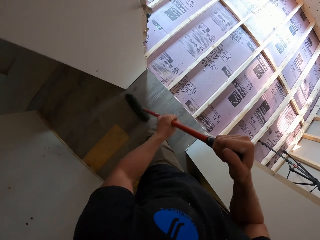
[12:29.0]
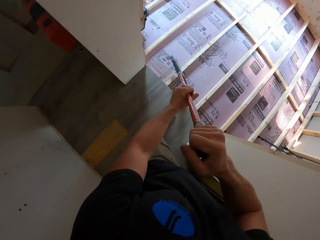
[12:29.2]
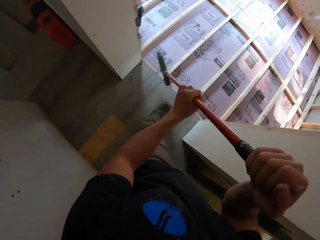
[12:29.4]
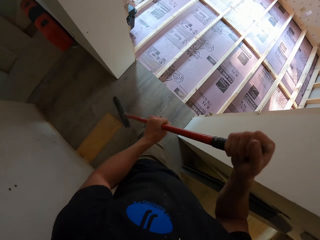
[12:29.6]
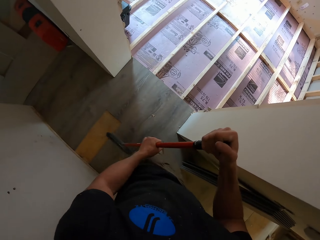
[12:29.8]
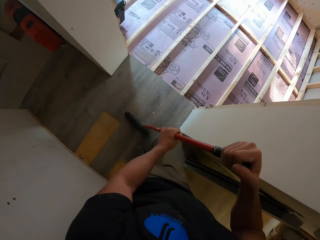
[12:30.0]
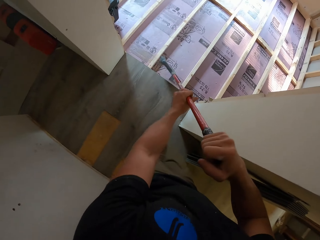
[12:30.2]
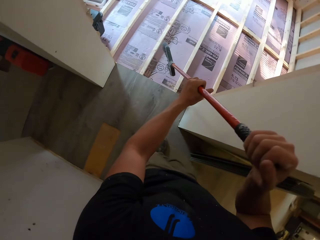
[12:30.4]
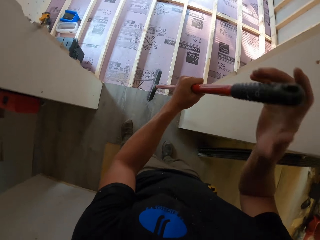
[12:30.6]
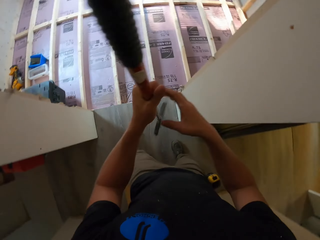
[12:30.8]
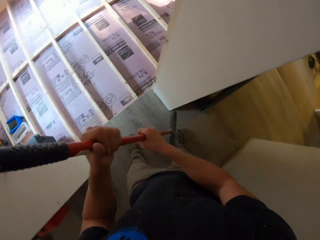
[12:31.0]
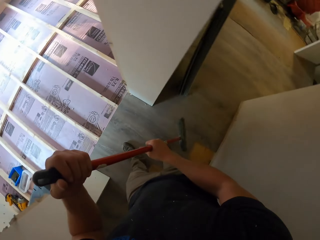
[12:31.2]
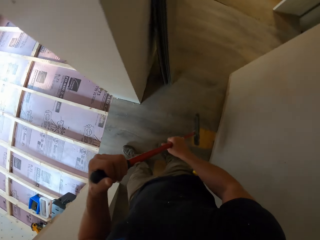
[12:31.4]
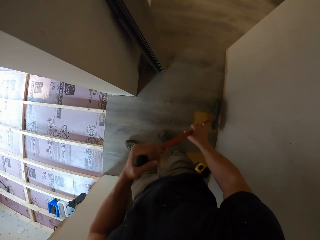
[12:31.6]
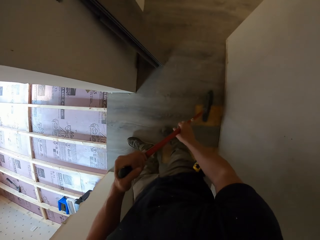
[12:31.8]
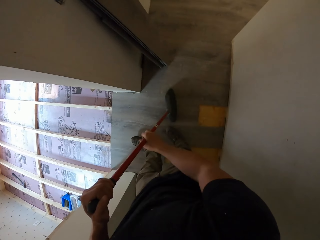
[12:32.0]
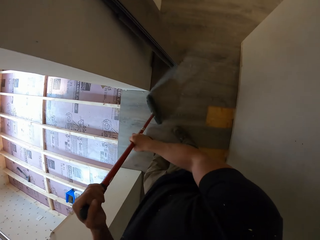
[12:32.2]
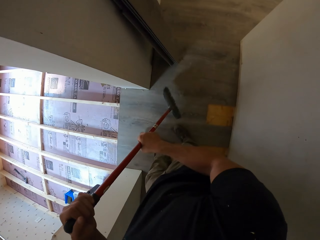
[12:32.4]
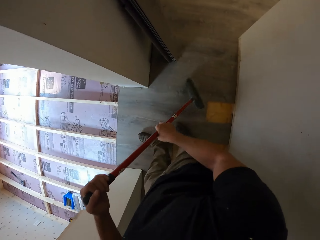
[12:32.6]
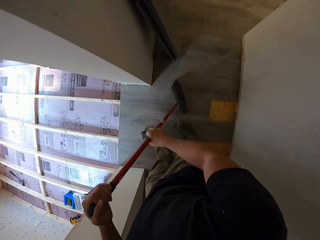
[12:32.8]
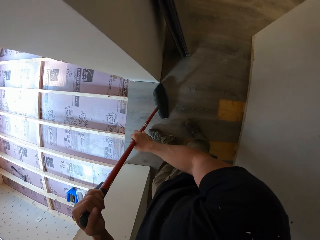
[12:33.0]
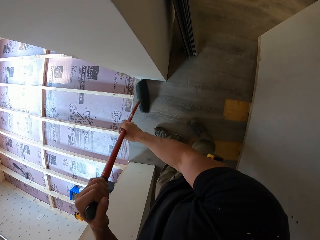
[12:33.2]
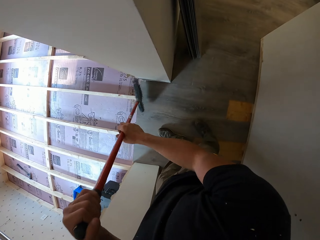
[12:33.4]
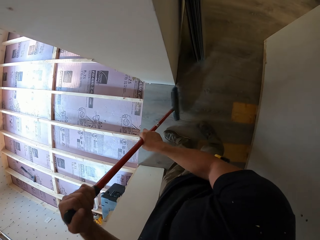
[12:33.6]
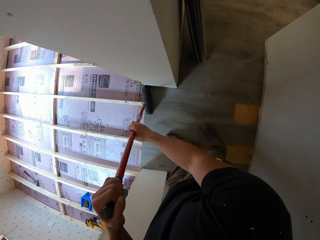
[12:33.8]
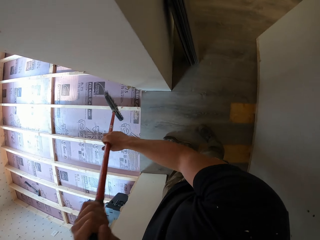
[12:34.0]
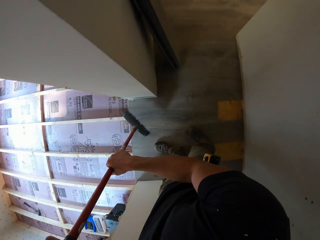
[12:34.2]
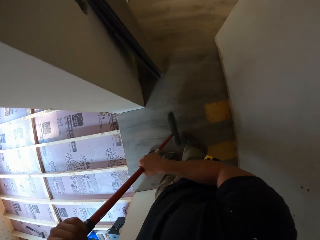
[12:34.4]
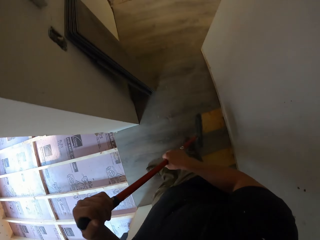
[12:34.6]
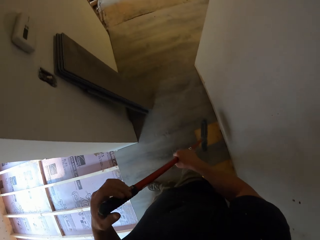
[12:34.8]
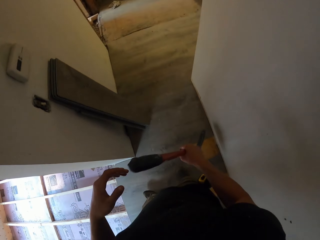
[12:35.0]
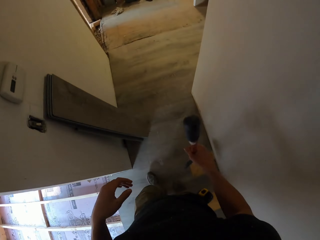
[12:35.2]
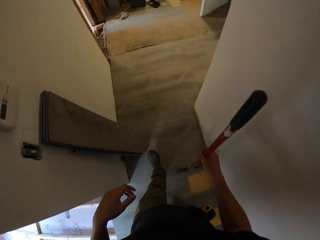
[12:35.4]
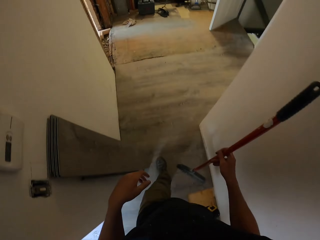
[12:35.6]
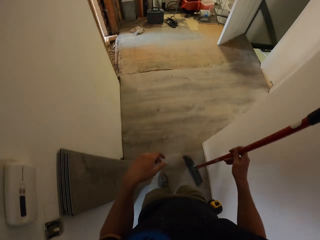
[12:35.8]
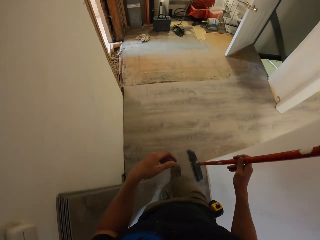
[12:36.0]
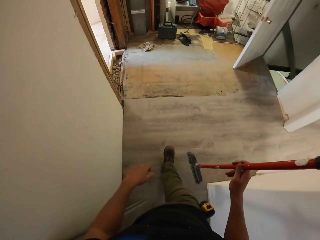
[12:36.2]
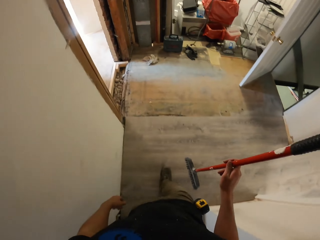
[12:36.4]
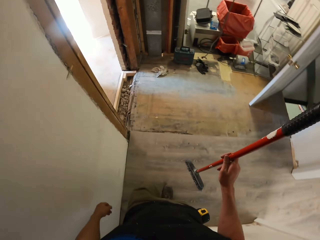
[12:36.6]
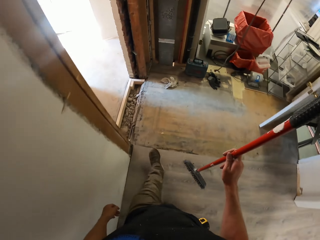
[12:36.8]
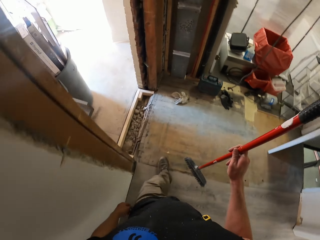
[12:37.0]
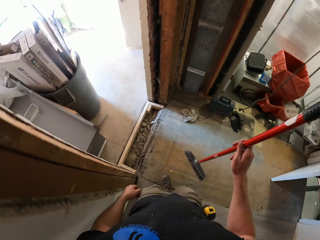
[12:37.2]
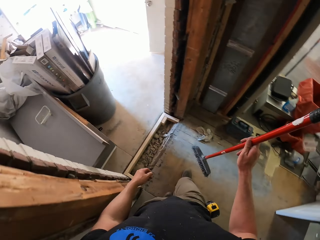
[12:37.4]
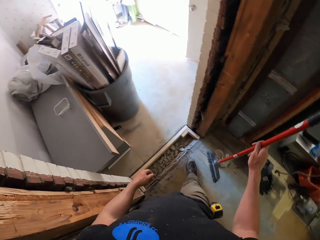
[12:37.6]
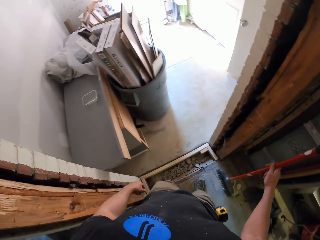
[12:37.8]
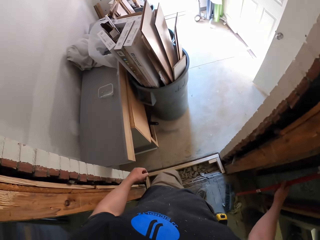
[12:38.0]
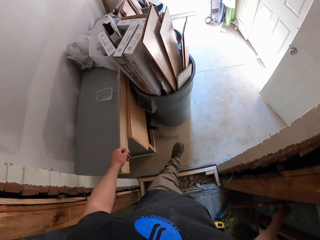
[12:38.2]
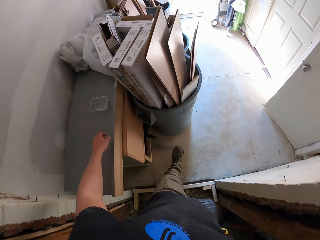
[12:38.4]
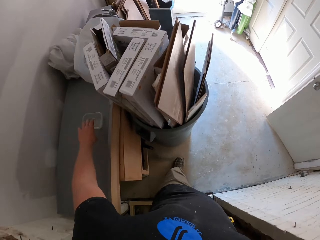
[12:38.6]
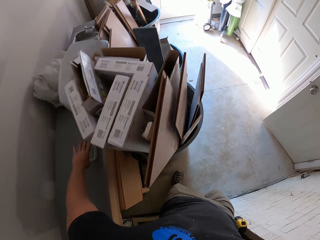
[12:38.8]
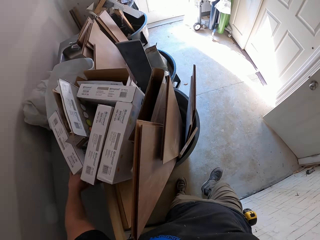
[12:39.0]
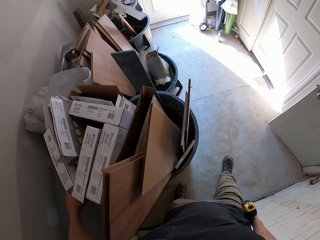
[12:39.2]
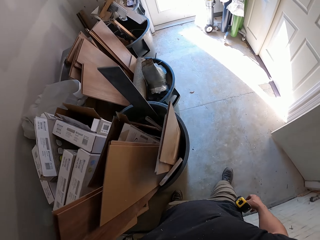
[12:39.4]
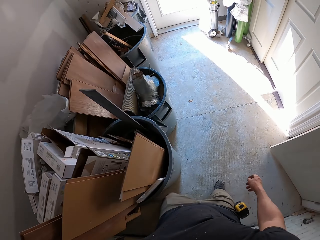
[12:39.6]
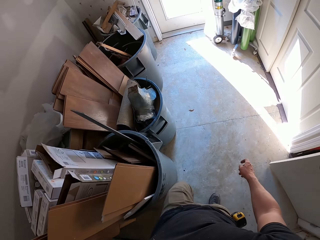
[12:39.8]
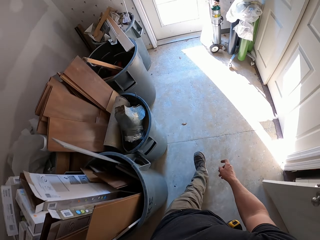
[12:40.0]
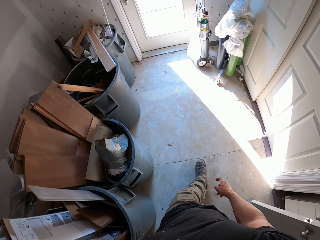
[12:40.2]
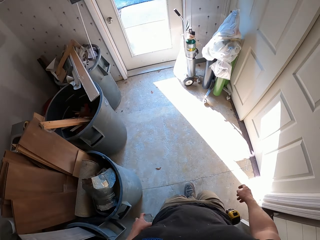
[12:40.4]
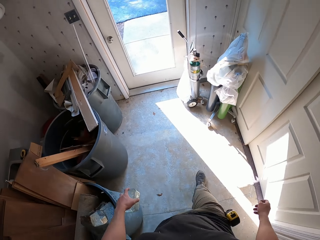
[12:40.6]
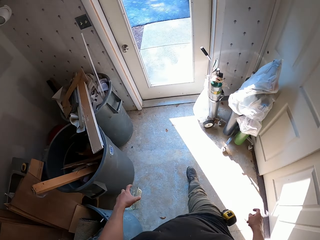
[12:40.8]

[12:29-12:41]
The camera wearer walks around. They place down the broom. They take the tin or container.

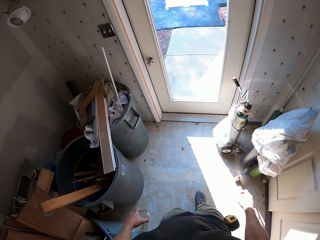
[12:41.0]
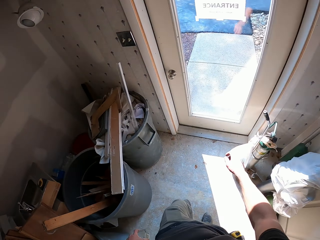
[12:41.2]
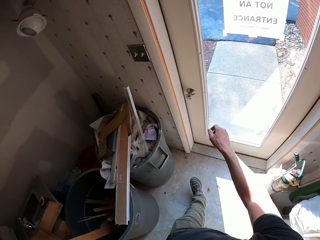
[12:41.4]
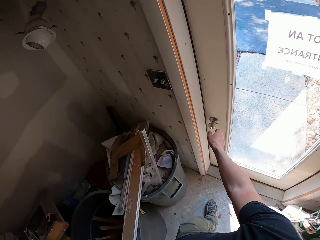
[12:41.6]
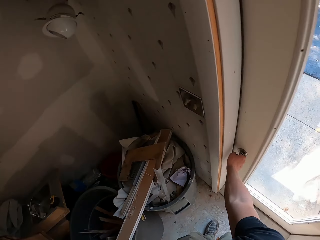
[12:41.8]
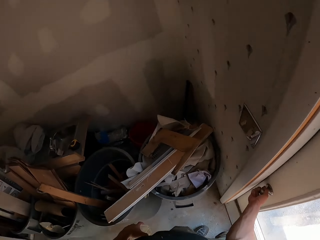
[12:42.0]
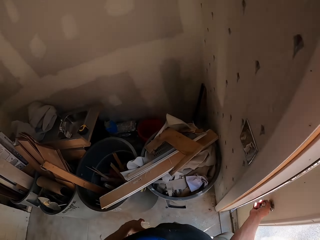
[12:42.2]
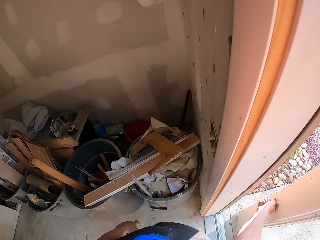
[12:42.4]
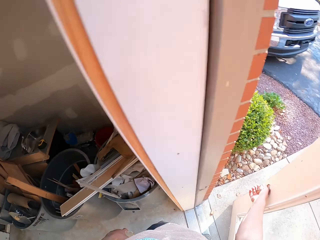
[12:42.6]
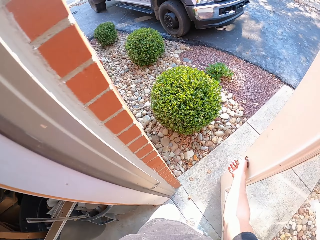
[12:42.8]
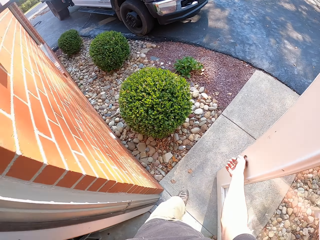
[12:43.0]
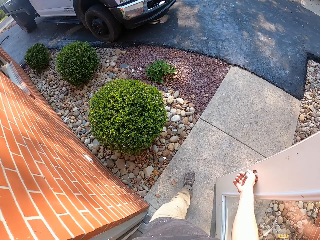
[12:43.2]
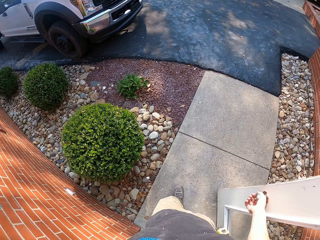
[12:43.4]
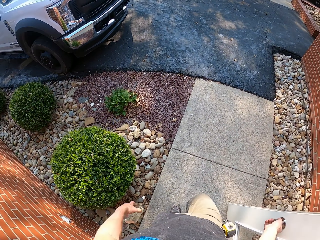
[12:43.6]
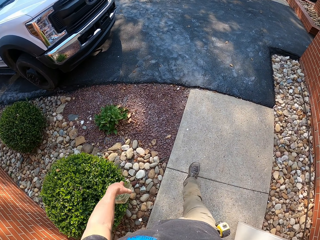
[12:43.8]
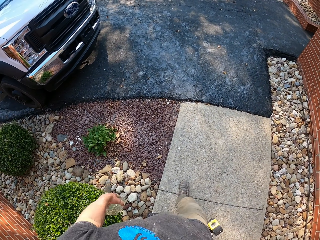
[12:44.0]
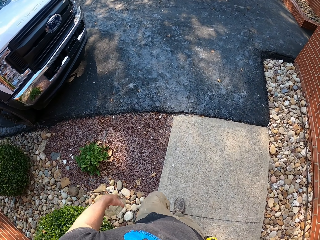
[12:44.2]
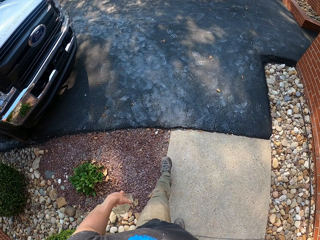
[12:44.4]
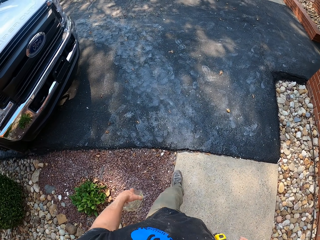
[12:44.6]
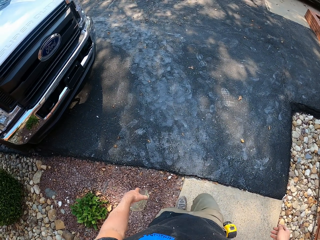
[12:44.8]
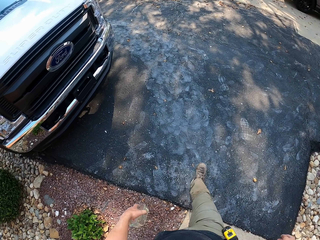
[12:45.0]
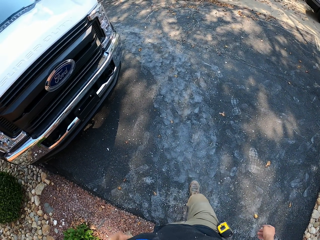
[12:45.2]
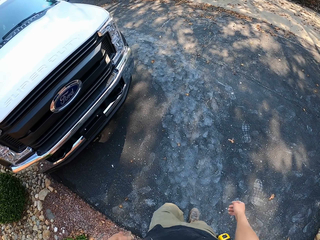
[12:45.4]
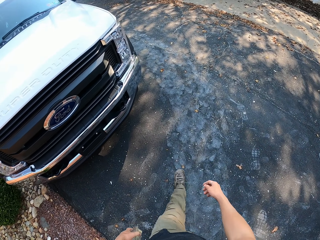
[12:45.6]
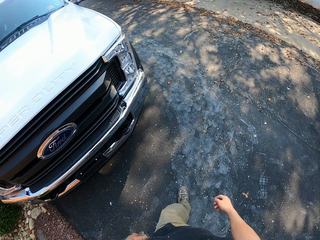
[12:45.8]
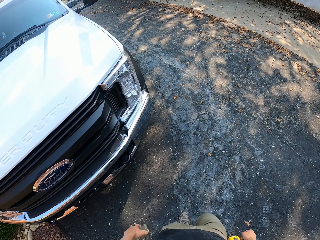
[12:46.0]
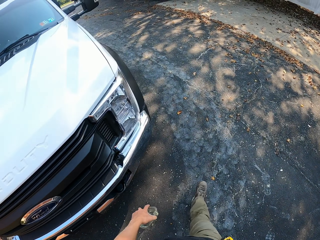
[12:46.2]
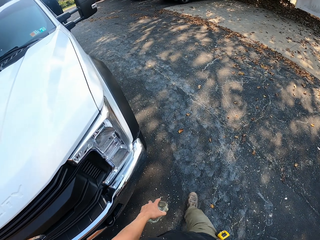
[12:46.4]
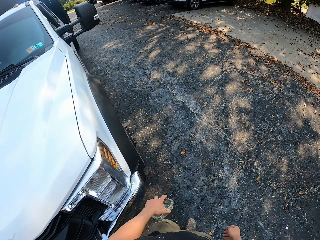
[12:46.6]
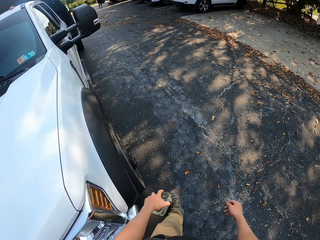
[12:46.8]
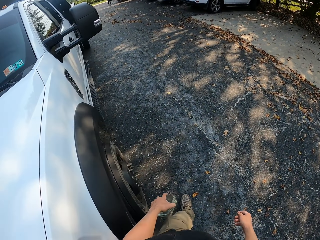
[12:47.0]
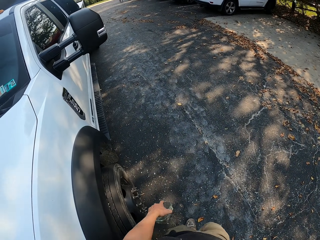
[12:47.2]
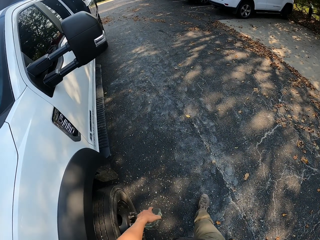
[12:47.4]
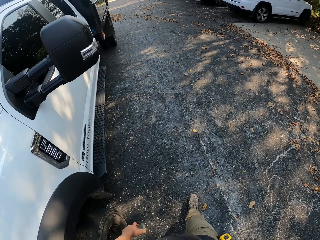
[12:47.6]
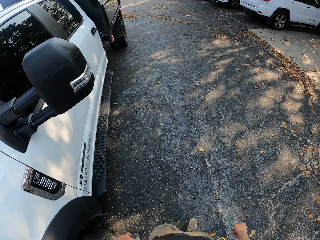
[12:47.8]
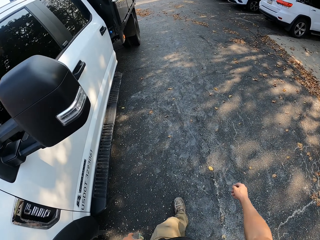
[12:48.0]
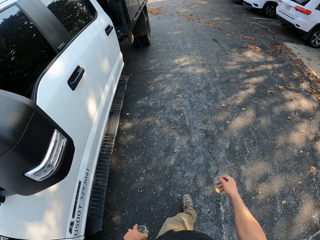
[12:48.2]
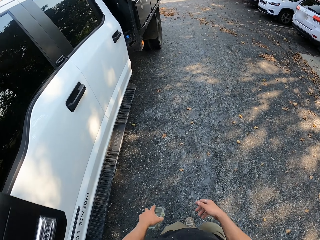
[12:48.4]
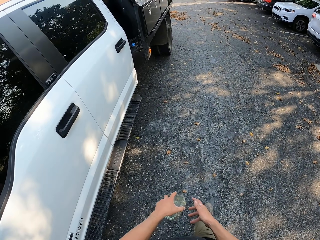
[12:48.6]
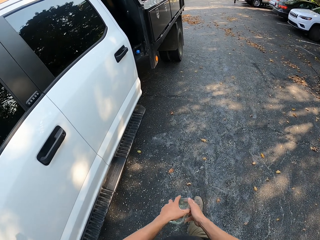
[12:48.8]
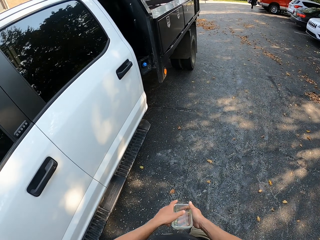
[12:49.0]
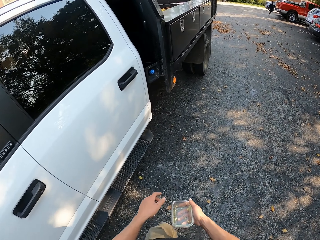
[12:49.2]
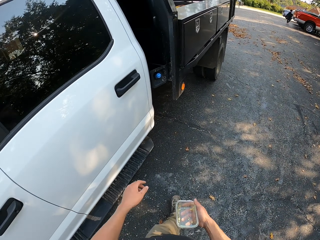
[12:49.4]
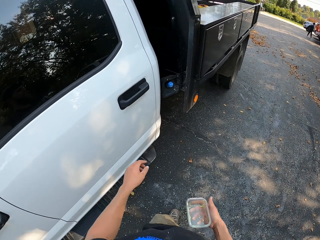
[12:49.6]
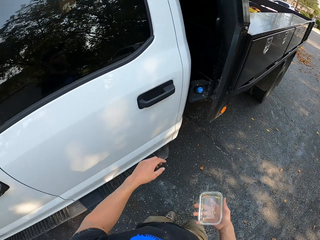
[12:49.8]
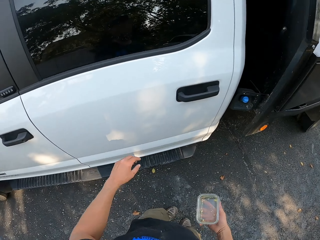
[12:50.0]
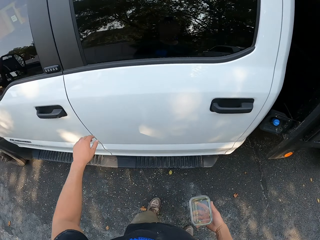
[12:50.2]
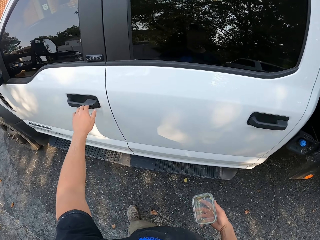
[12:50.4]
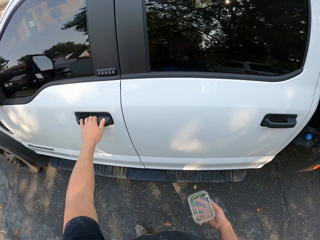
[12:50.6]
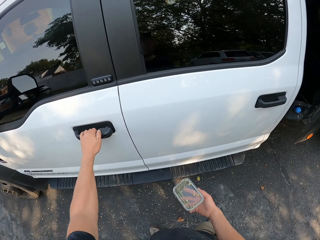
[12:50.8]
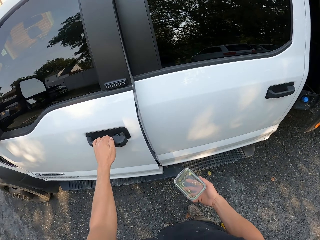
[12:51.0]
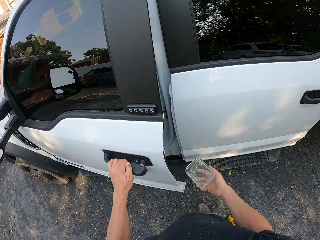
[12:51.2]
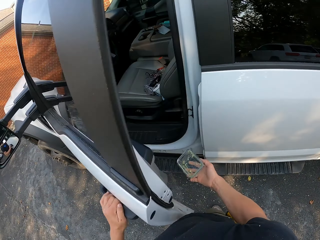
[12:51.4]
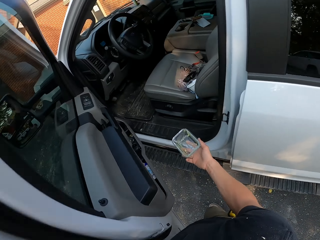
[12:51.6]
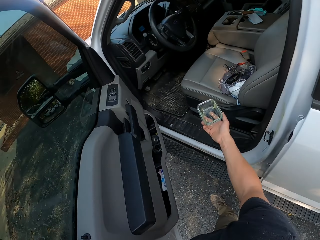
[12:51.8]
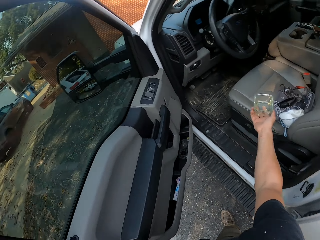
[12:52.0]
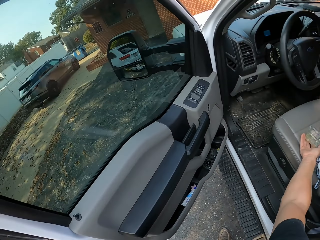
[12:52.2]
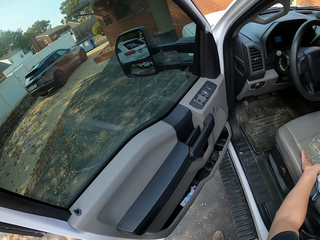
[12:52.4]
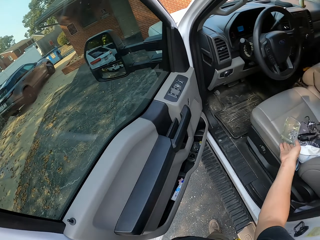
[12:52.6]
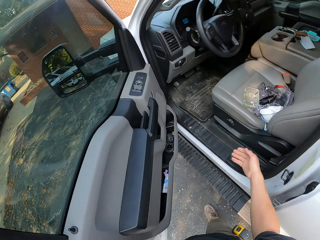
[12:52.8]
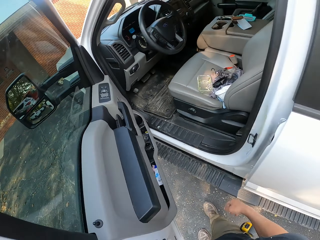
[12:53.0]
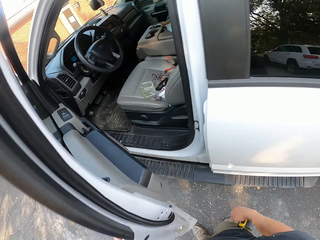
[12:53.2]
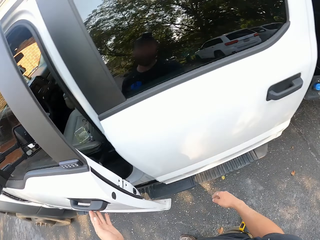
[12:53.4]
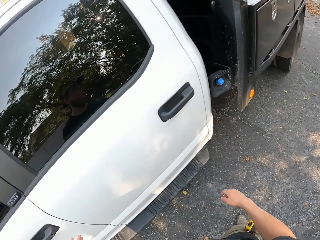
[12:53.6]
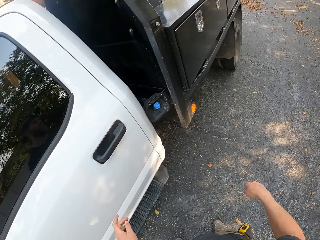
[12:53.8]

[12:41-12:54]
The camera wearer walks around. They open a door. They walk outside. They open the door. They place the container on the car chair. They close the car door.
